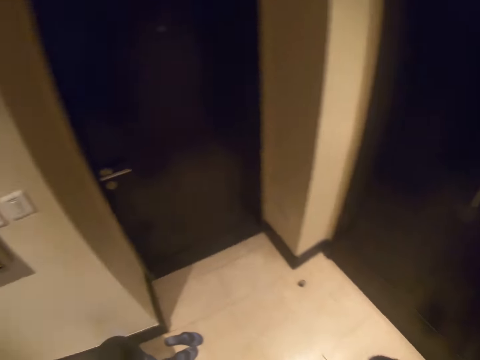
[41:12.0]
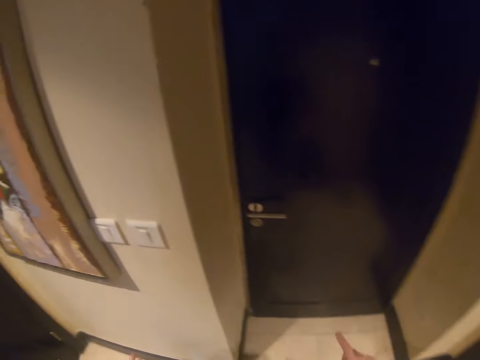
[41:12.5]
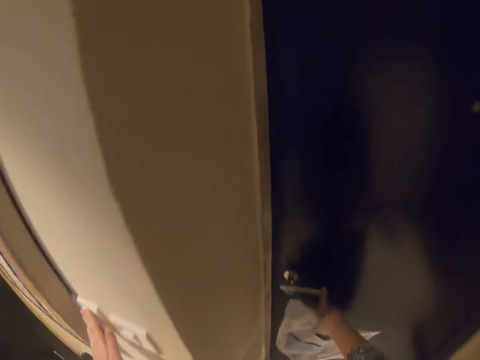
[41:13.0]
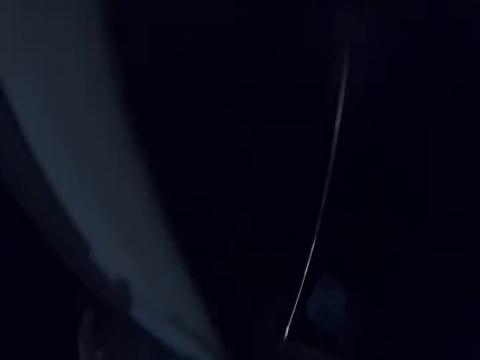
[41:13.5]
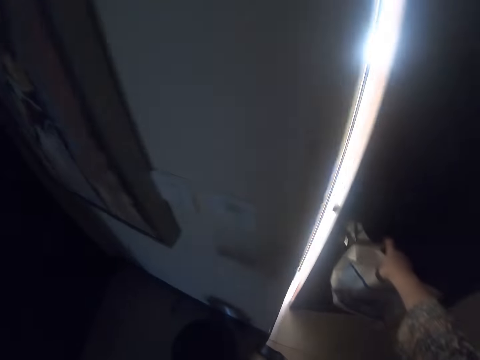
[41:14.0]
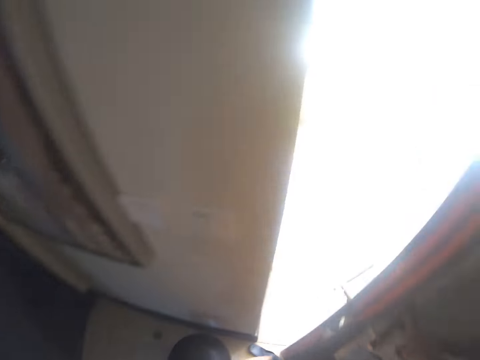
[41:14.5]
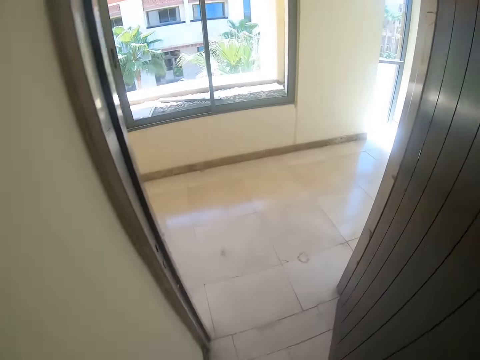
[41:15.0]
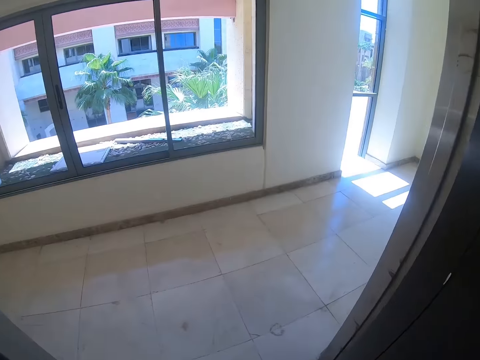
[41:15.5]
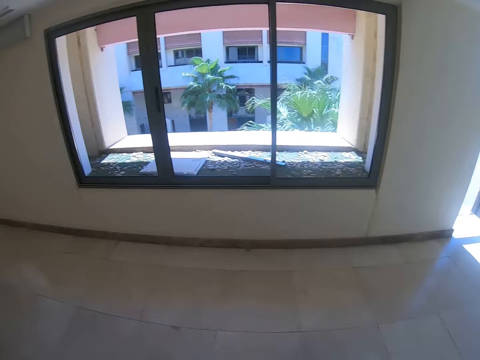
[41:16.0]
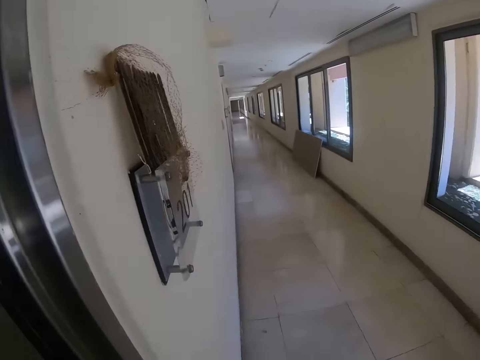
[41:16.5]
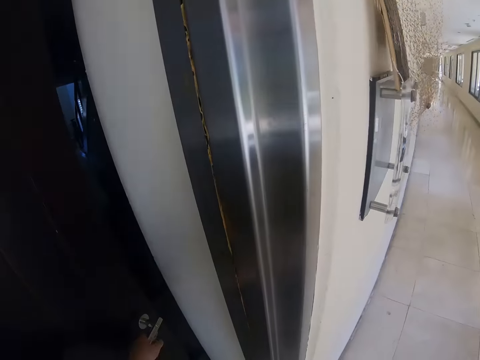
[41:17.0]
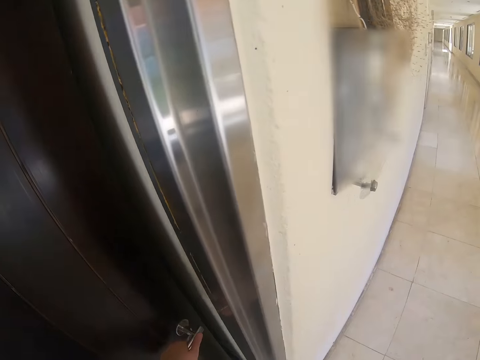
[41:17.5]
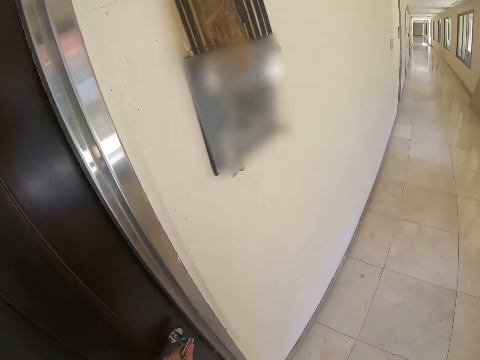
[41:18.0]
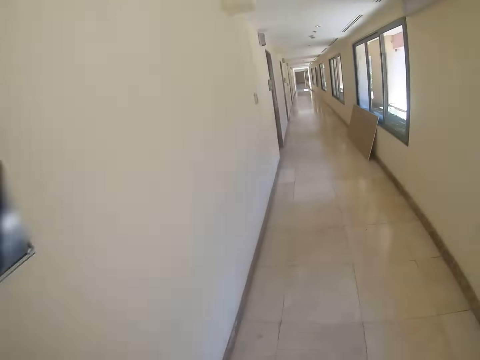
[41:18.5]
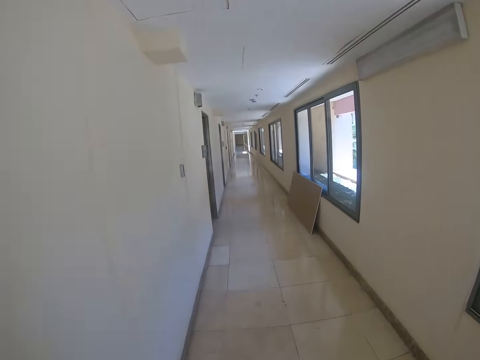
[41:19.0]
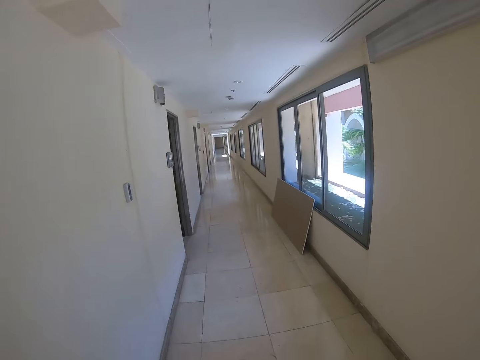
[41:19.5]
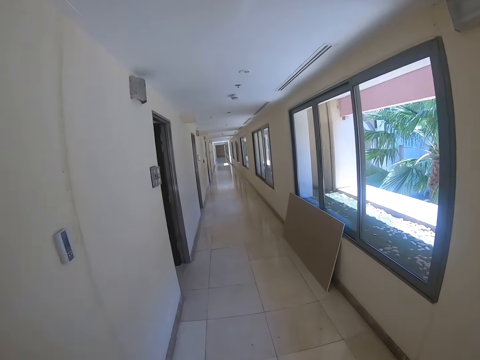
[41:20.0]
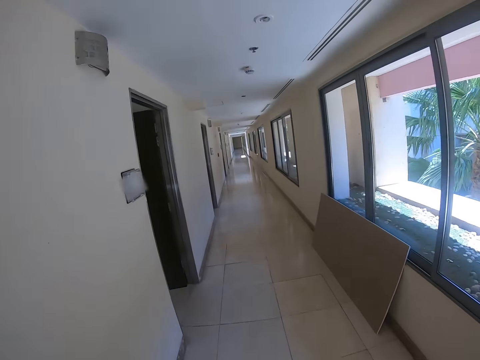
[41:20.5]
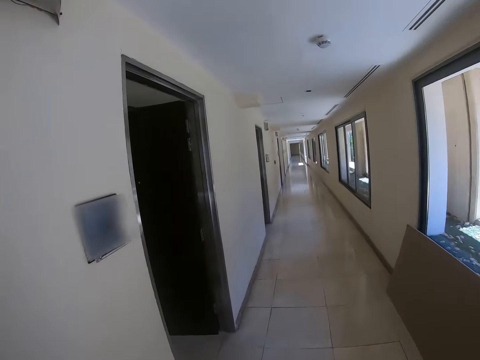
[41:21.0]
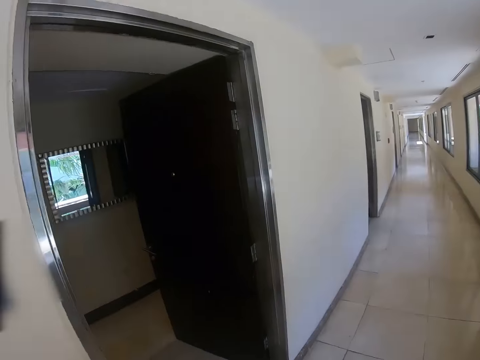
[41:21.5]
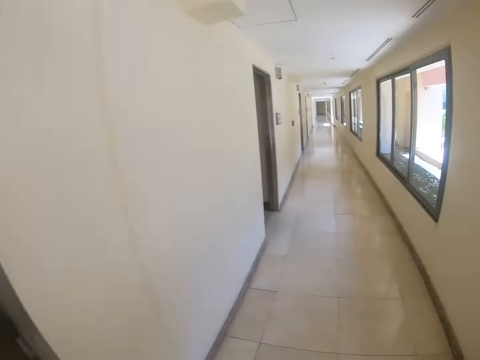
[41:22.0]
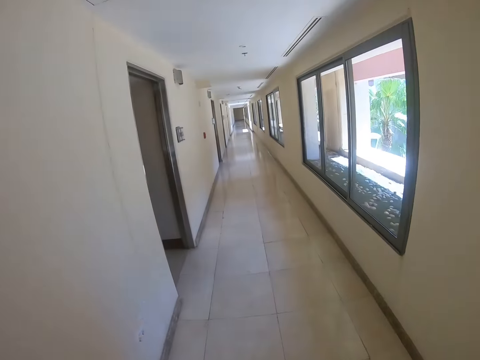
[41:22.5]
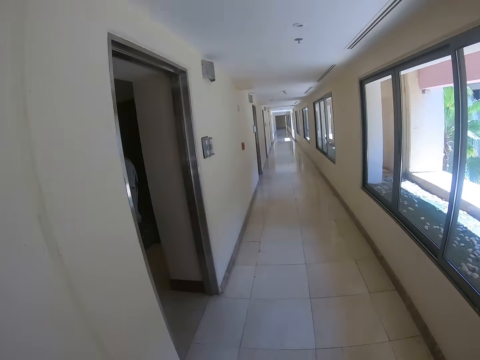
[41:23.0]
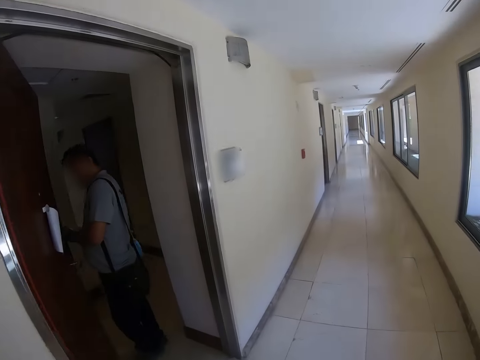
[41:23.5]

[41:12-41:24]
The camera wearer turns off the light. They open the door. They close the door. They walk in the corridor.

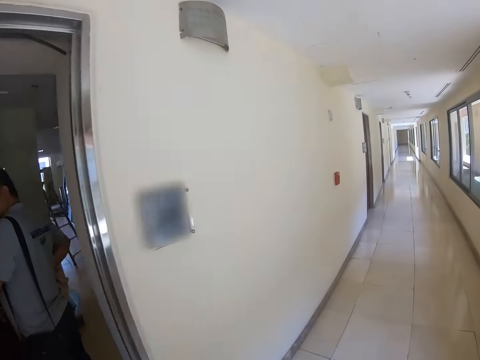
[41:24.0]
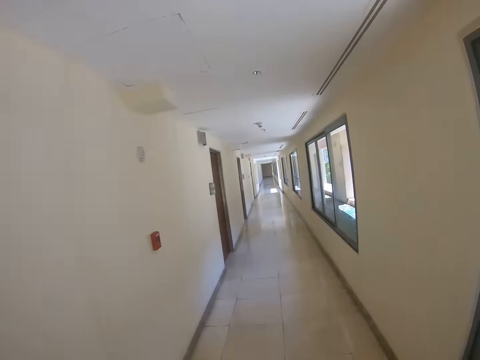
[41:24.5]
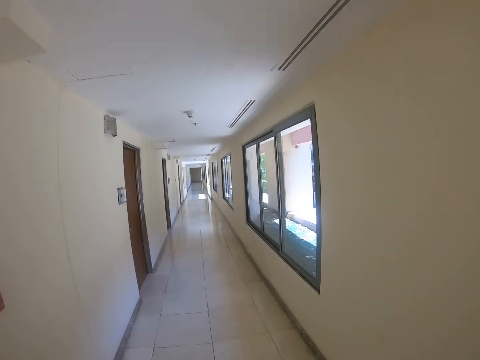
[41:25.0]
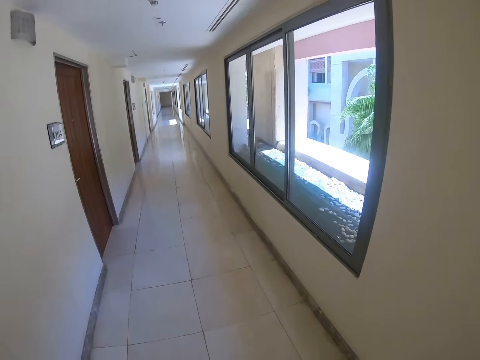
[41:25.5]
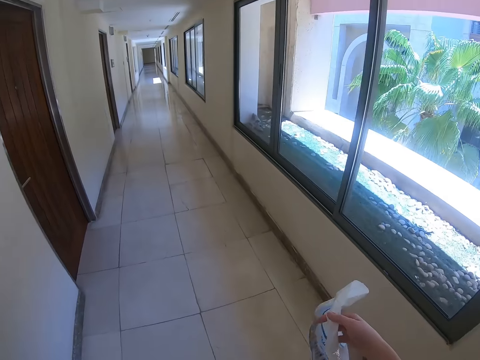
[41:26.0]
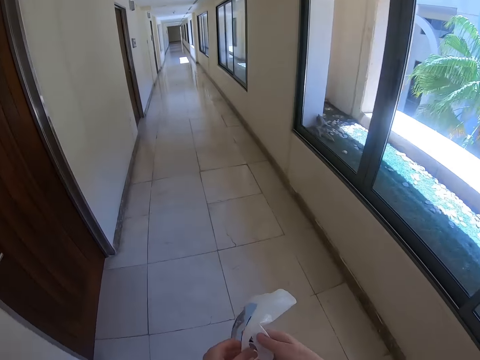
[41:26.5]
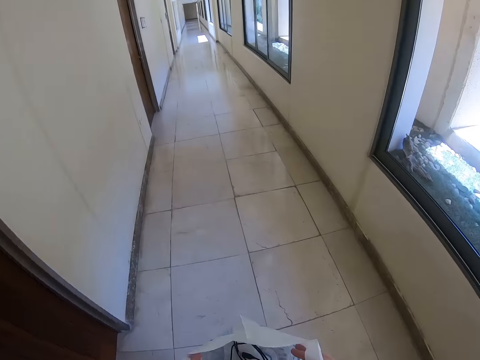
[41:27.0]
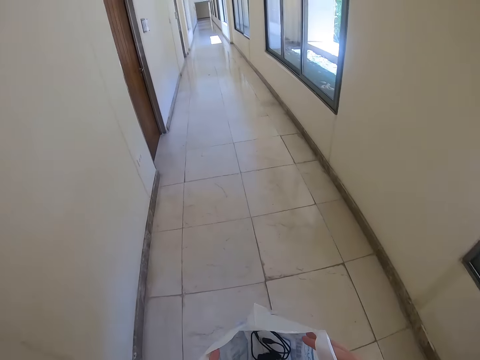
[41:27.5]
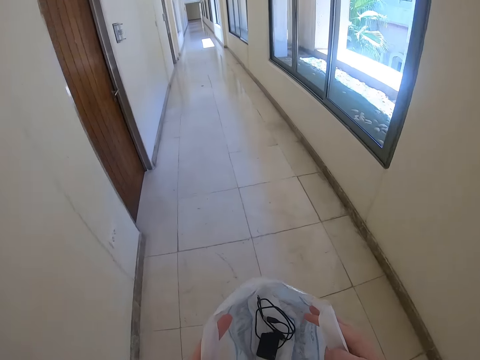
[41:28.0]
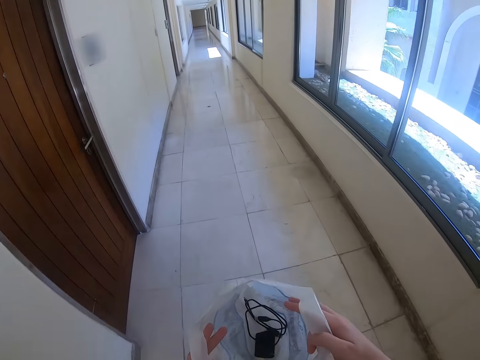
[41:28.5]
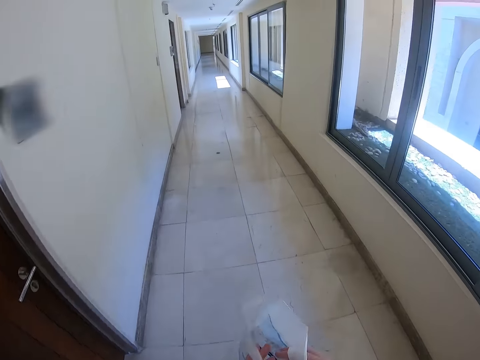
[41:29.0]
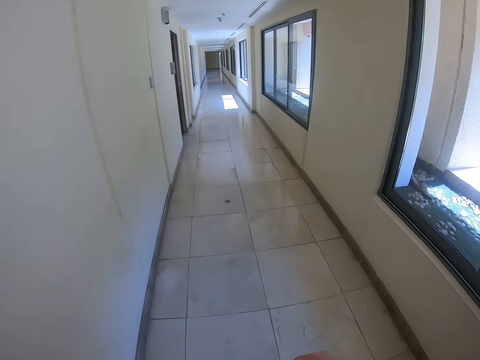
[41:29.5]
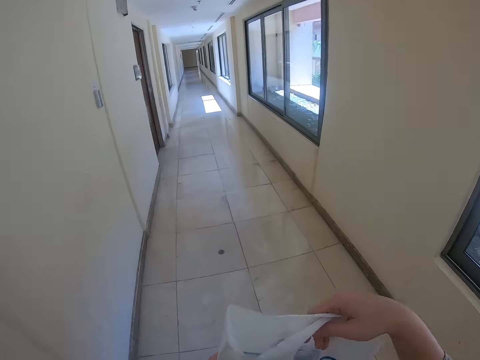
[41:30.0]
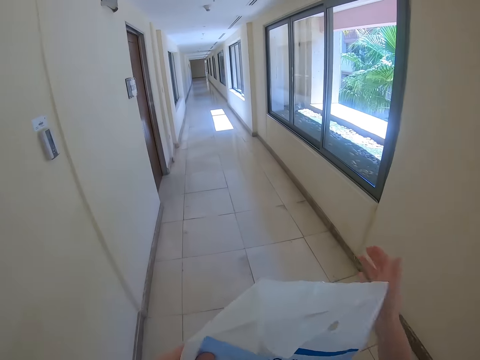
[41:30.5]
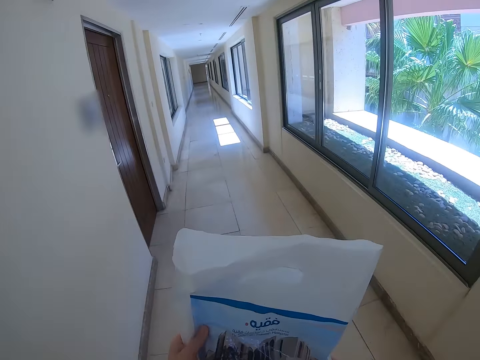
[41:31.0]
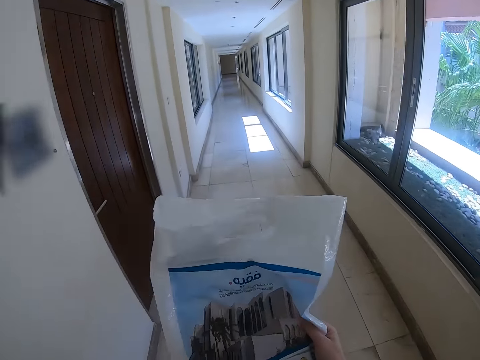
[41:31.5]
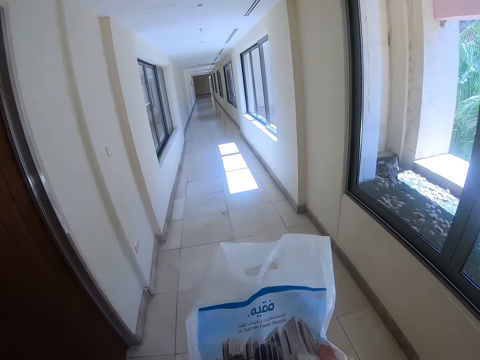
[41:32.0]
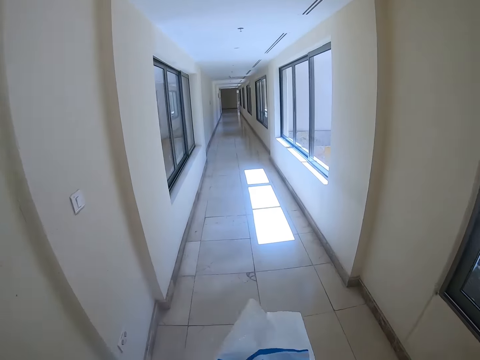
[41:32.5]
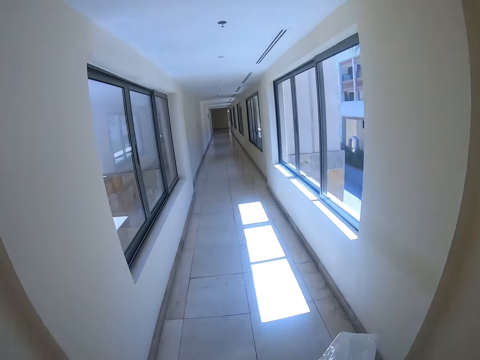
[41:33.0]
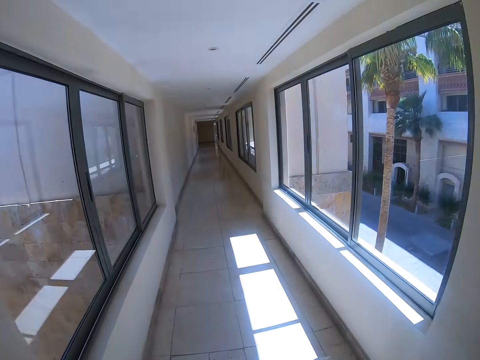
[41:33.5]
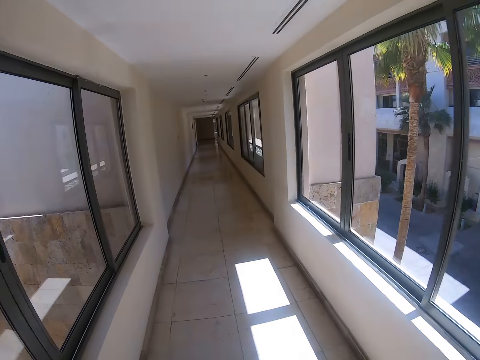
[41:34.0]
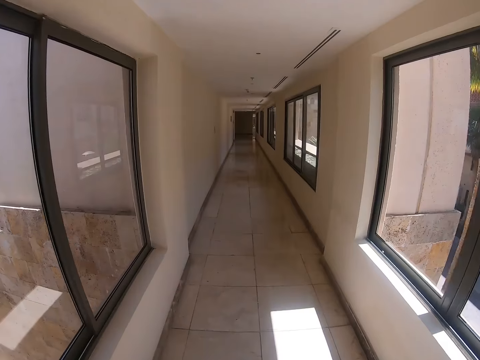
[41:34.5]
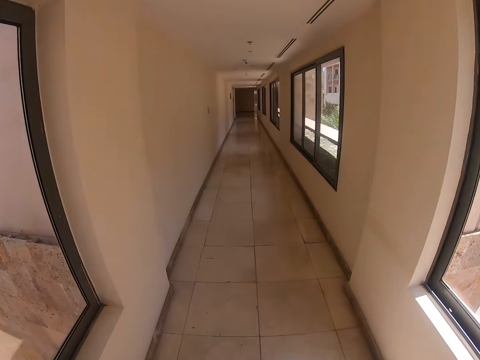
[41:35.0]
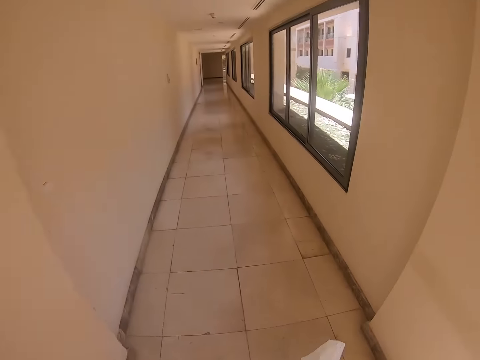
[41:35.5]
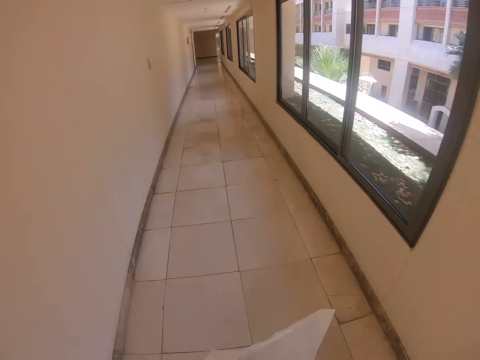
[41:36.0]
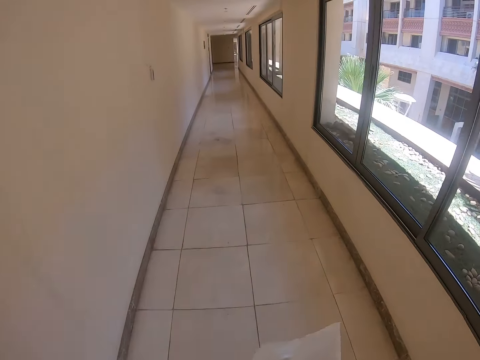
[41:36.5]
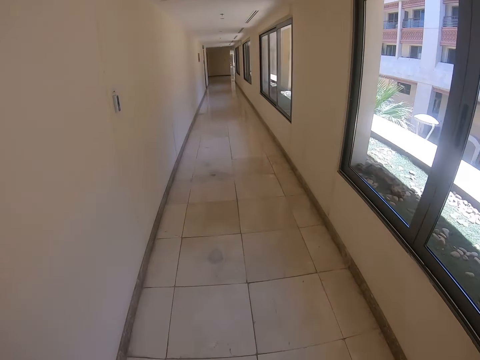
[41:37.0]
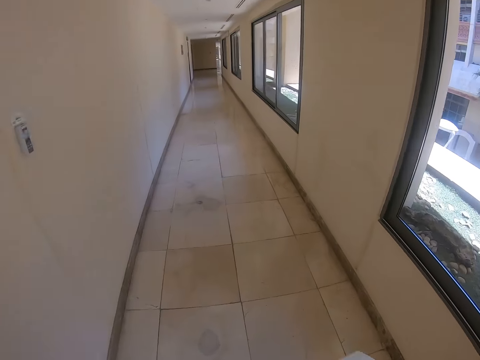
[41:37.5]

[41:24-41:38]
The camera wearer opens the polythene bag. They hold the nylon paper. They stare at the charger. They walk around the house. They close the polythene. They lift the paper. They walk around the house.
